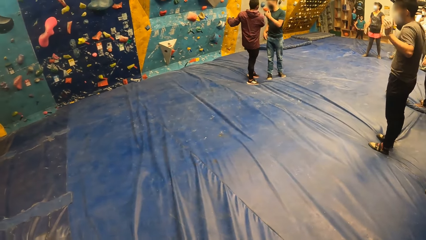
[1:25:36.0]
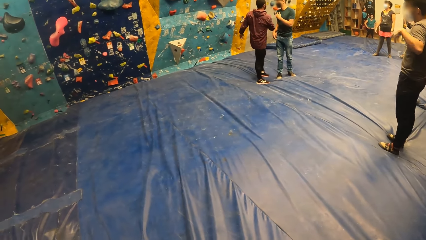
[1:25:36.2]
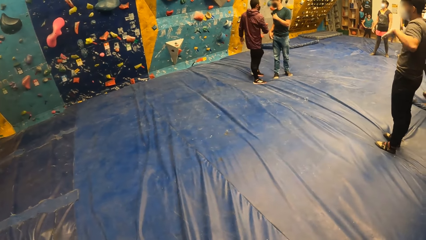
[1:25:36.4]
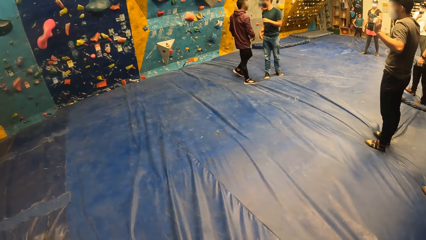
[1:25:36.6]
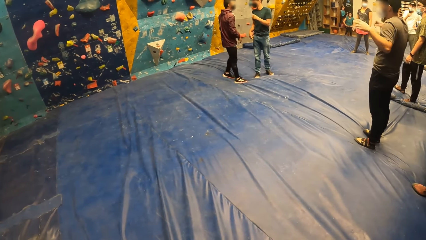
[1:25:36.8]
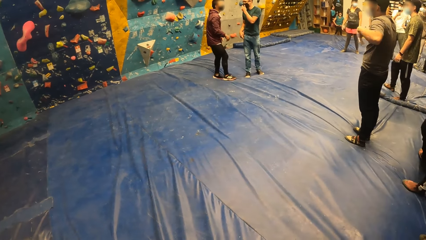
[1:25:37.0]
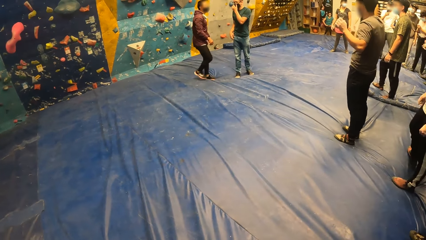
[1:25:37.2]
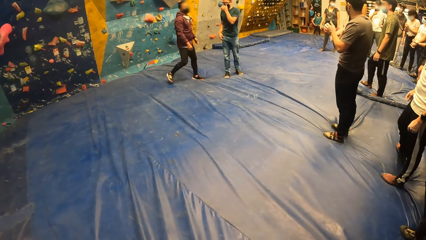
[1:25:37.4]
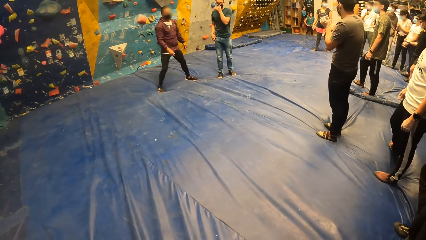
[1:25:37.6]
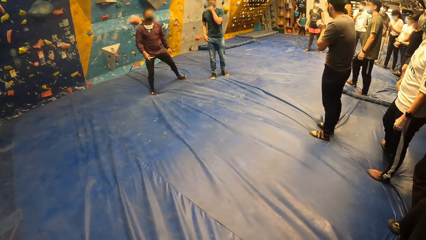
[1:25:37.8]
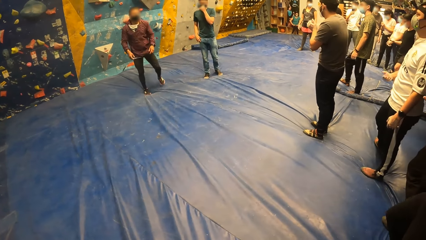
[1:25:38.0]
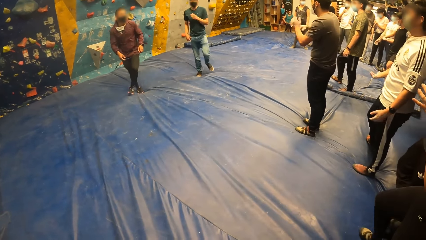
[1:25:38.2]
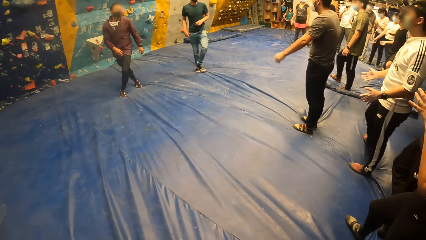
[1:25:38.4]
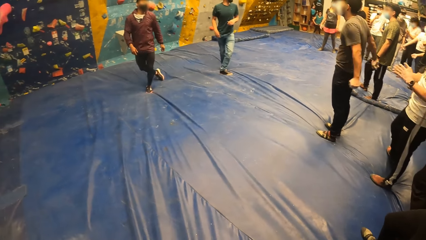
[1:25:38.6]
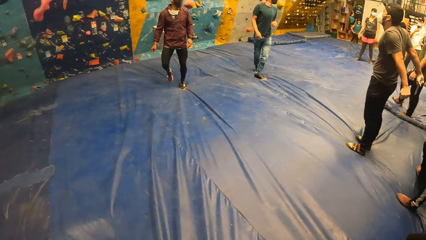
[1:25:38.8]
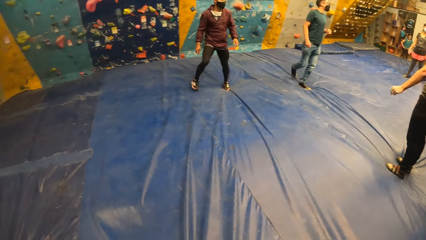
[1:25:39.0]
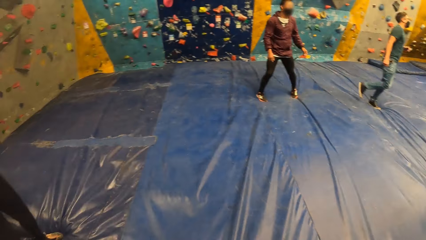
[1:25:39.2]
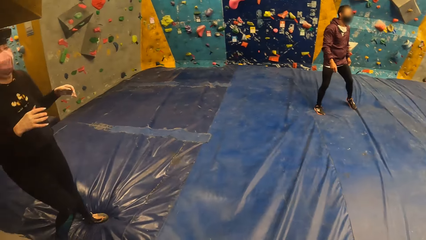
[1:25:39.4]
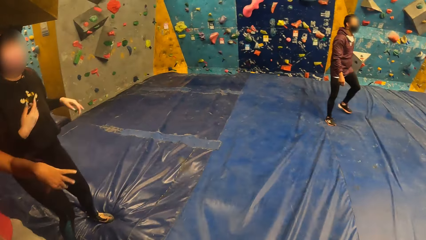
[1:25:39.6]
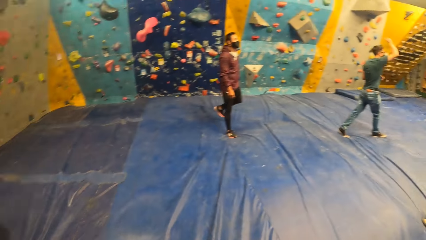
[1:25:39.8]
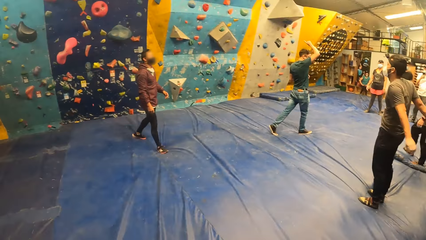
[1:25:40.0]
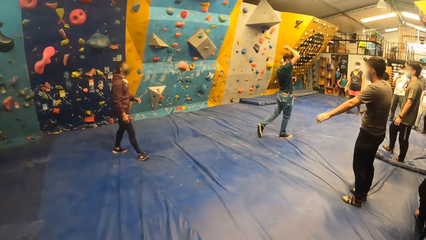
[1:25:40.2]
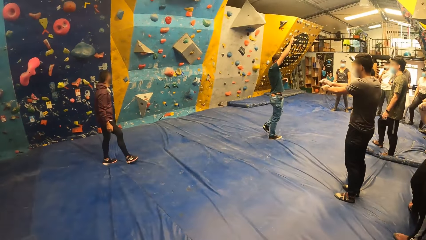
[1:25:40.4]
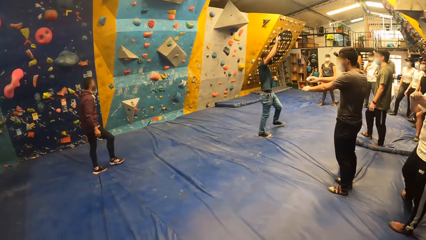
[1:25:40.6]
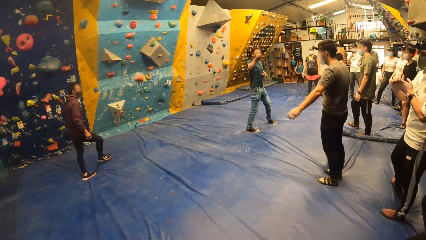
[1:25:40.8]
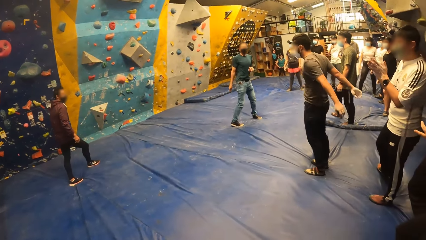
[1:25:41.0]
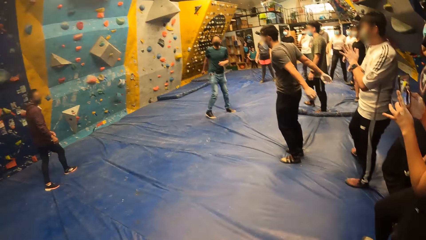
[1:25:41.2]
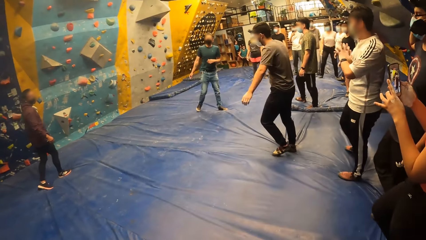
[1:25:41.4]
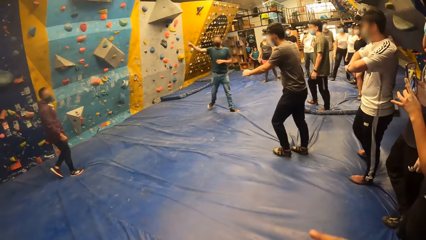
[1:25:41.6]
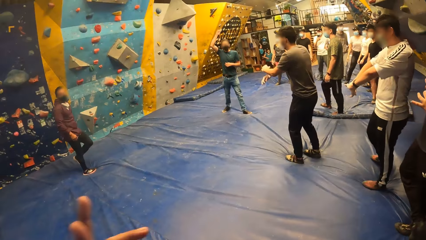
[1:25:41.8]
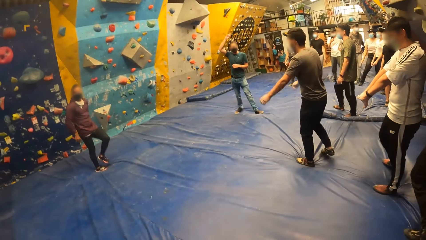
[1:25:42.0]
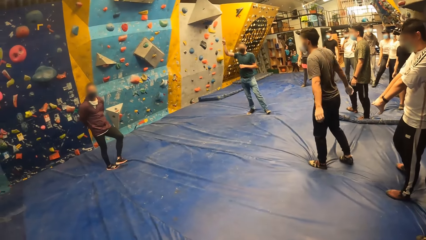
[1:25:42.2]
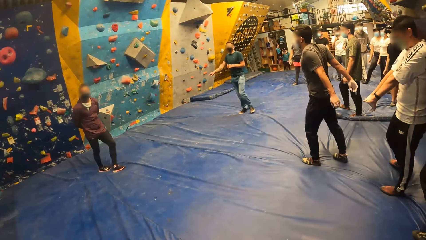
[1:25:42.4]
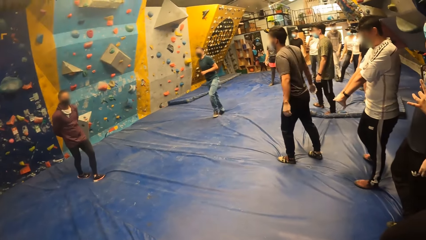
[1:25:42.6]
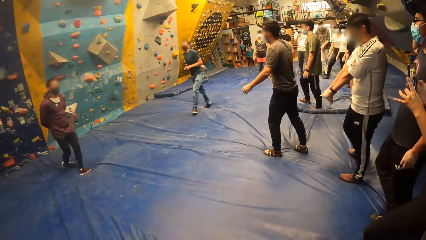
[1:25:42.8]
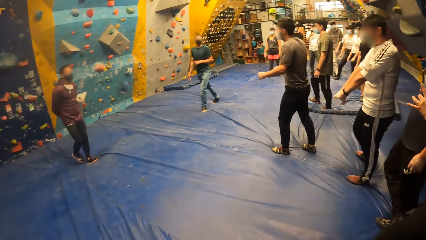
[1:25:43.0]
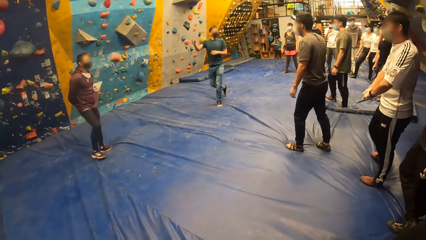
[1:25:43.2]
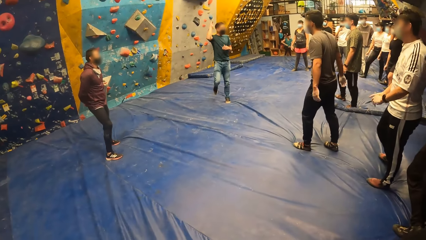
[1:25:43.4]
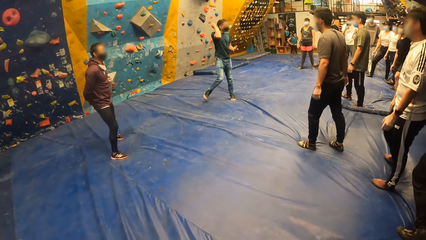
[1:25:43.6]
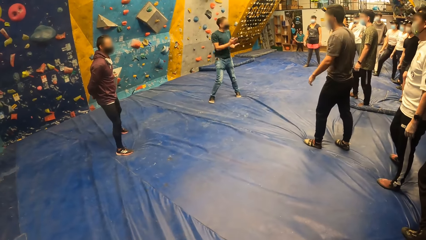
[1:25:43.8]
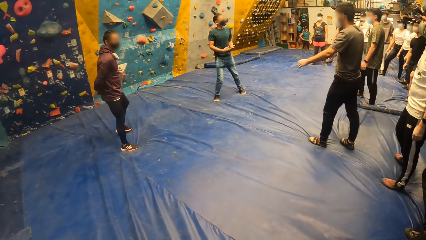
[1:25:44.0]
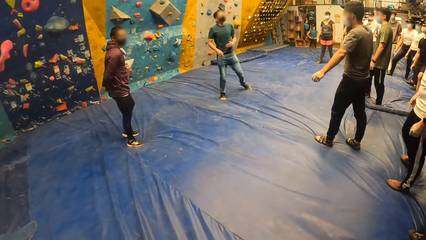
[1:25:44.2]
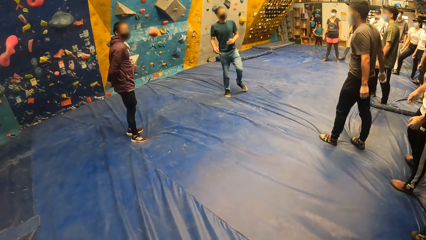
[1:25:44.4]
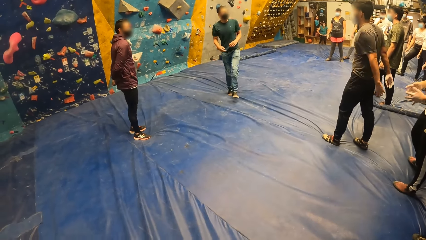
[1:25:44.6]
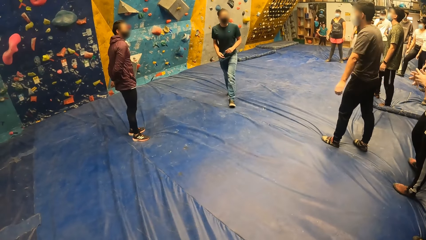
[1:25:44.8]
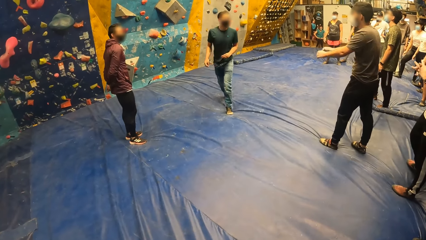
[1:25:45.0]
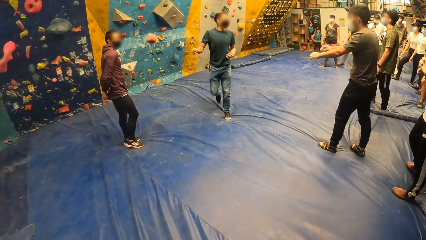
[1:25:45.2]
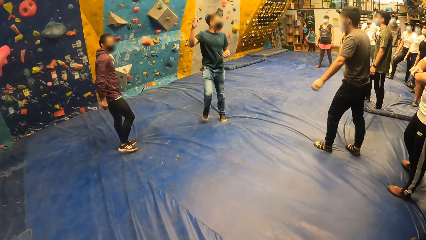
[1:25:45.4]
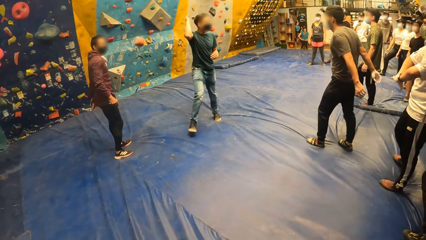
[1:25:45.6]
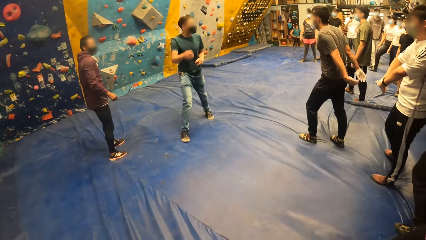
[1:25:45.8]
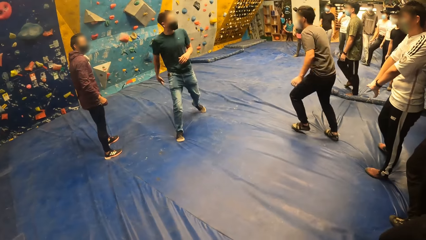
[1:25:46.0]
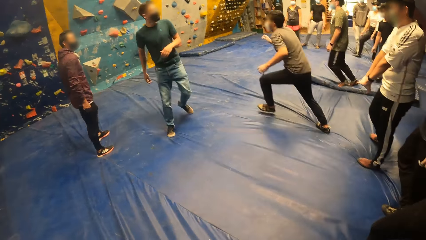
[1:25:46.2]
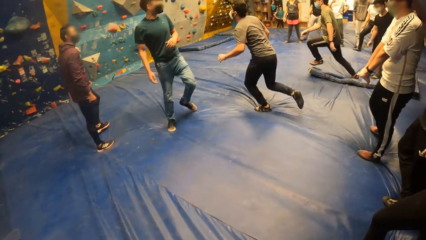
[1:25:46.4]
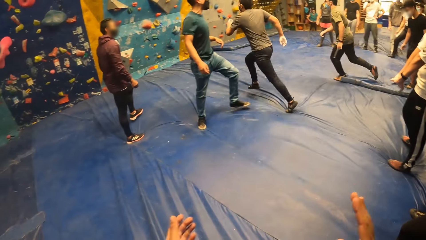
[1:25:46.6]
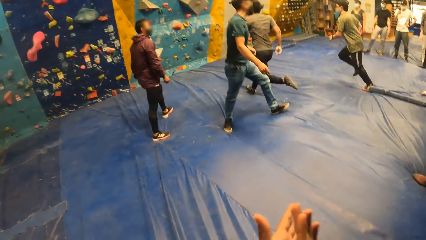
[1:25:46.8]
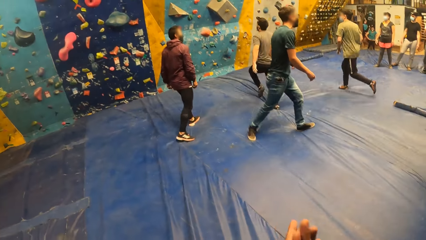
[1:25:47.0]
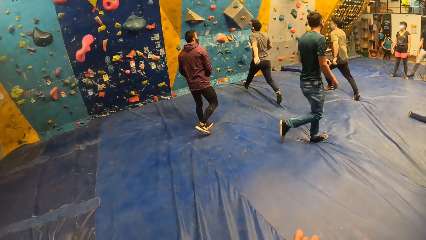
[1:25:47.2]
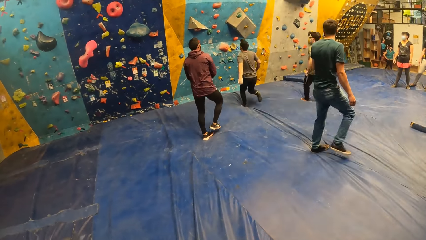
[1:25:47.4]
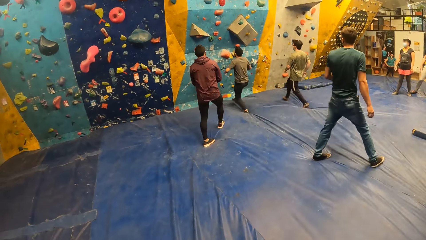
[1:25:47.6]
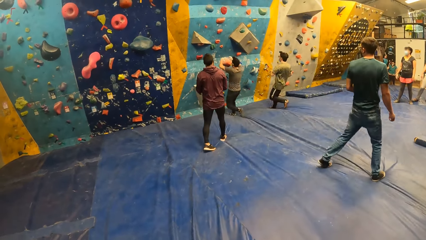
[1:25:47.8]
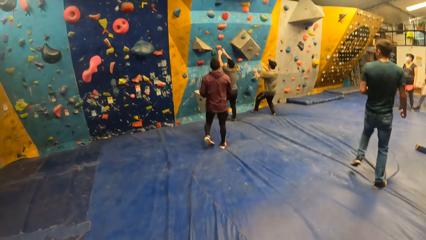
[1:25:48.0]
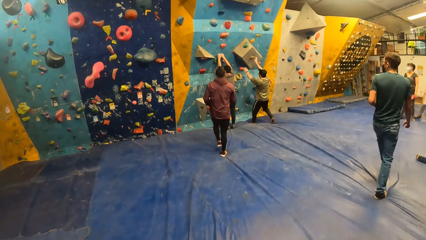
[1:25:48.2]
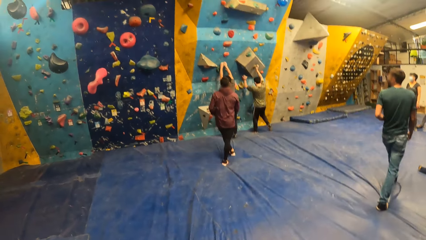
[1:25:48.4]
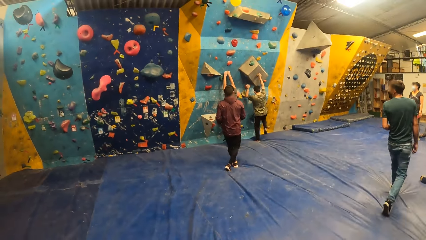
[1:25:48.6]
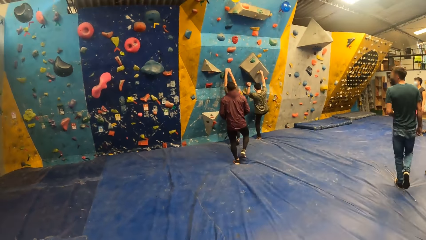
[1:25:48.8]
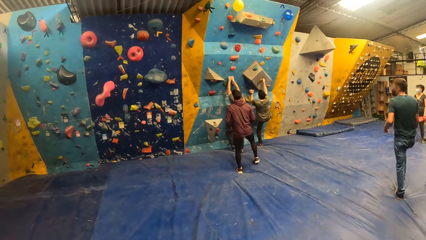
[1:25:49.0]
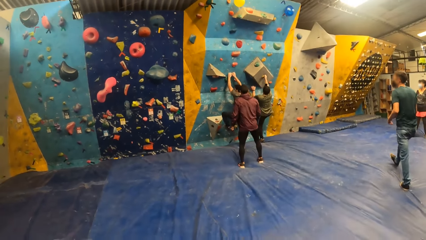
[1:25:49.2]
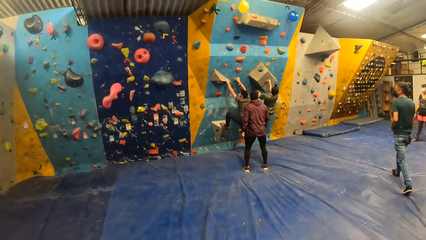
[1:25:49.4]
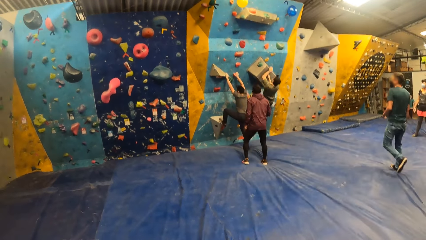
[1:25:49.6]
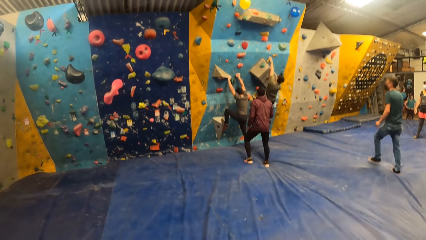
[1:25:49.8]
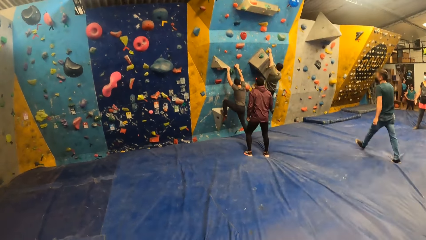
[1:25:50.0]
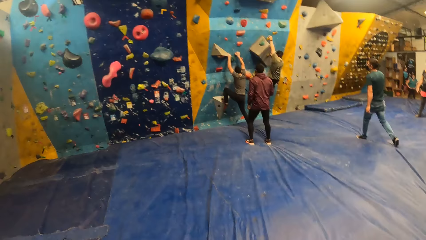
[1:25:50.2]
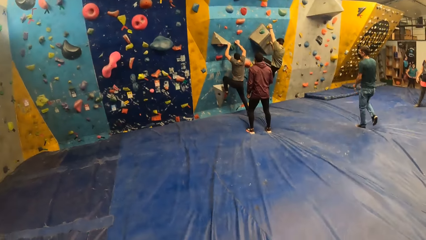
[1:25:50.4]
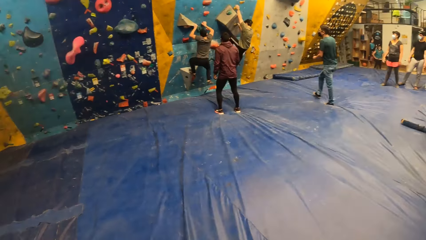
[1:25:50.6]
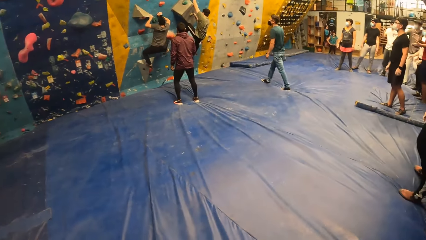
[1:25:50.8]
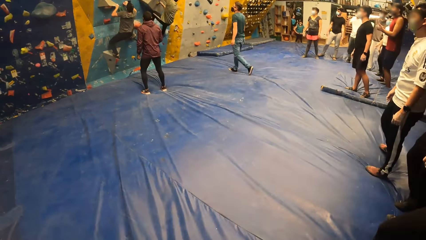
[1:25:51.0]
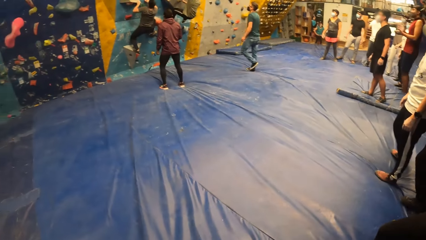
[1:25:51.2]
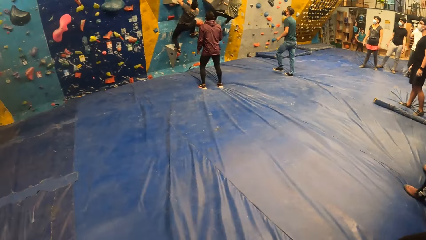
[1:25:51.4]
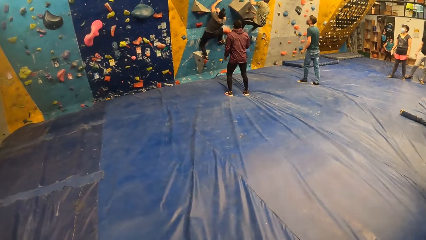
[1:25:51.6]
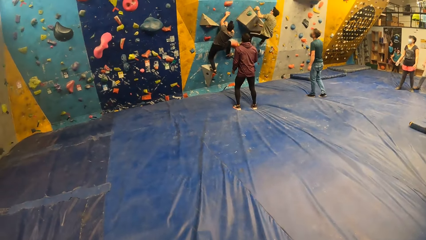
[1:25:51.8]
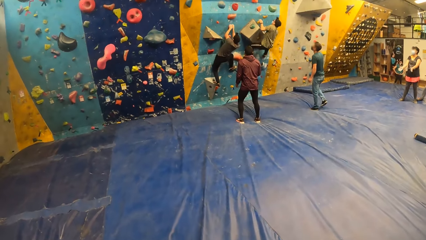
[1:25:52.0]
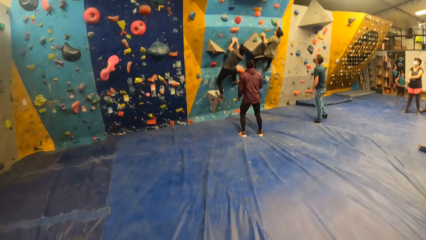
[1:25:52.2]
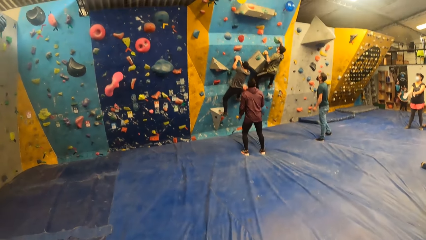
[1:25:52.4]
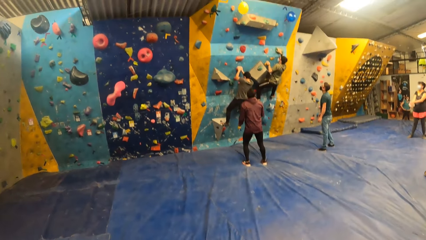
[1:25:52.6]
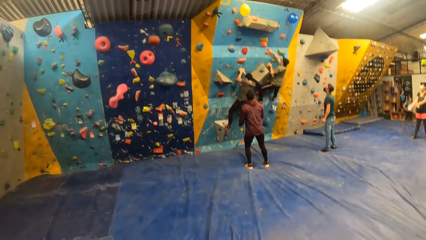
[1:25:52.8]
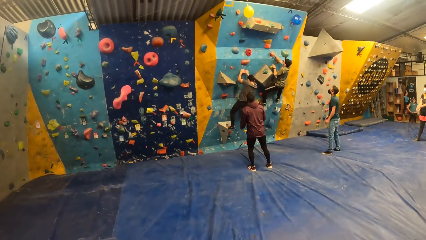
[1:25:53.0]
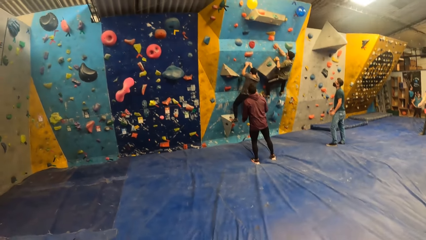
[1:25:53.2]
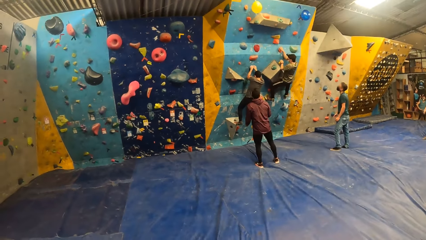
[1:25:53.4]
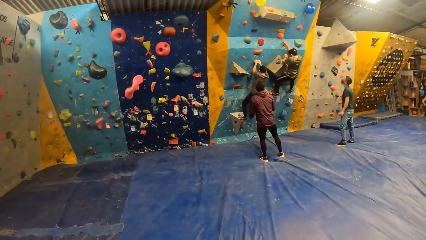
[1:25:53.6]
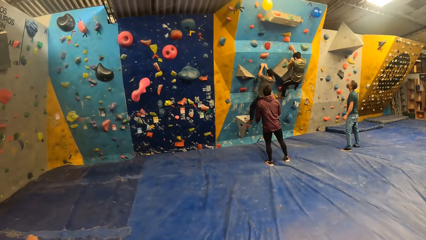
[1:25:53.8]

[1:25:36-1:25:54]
The man adjusts a face mask on his face with his left hand. Another man interacts with the group of people. The camera wearer moves his hands. A third man runs towards a bouldering wall. A fourth man runs towards the bouldering wall. The camera wearer claps his hands together. The third man climbs the bouldering wall. The camera wearer stares around the room. The fourth man climbs the bouldering wall.
